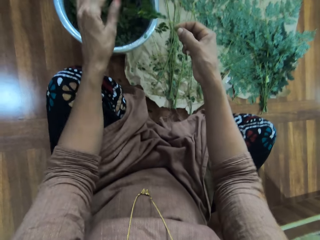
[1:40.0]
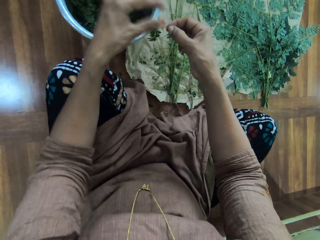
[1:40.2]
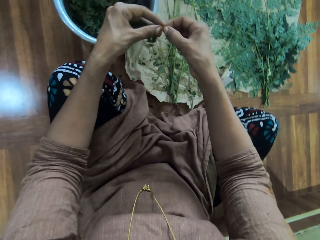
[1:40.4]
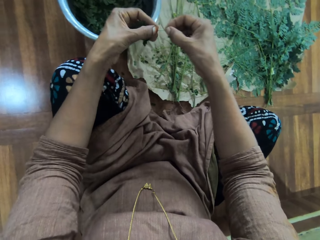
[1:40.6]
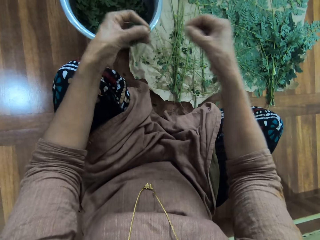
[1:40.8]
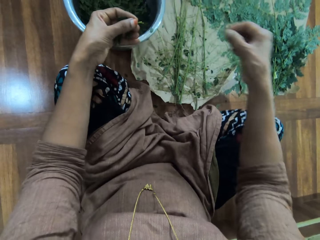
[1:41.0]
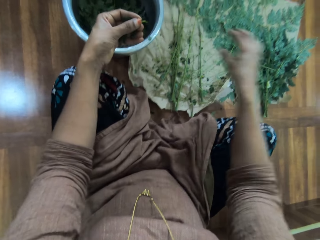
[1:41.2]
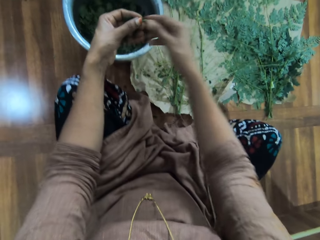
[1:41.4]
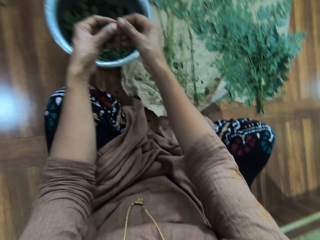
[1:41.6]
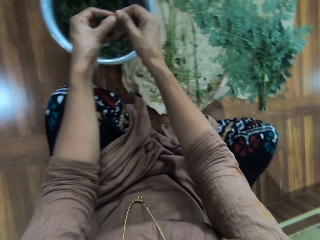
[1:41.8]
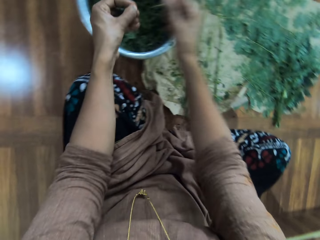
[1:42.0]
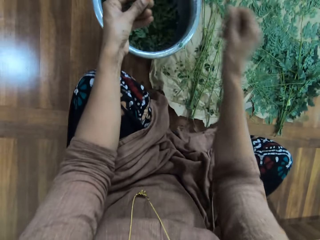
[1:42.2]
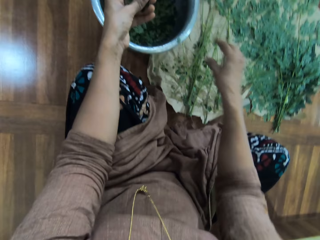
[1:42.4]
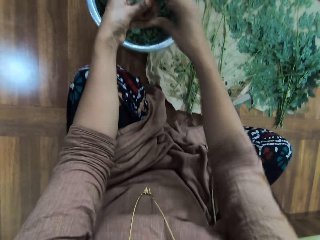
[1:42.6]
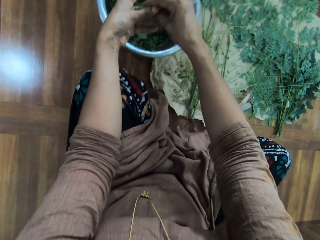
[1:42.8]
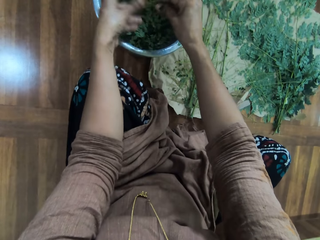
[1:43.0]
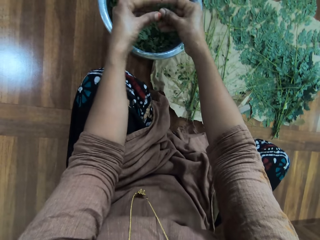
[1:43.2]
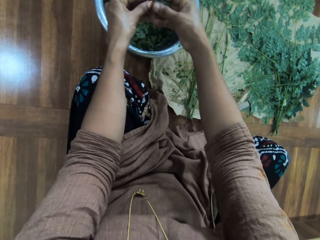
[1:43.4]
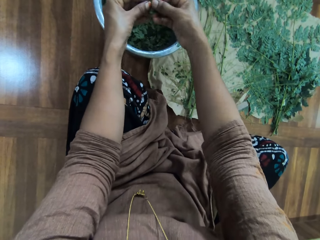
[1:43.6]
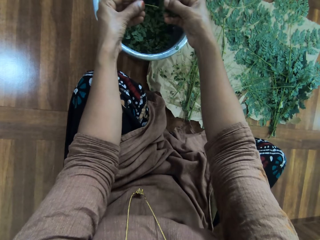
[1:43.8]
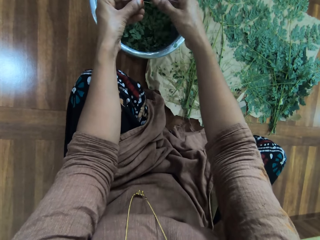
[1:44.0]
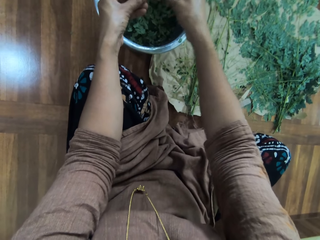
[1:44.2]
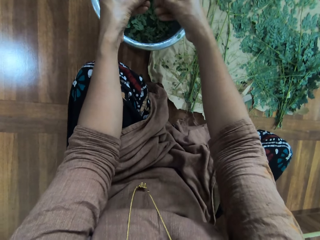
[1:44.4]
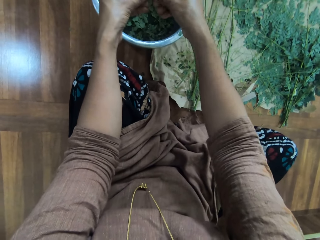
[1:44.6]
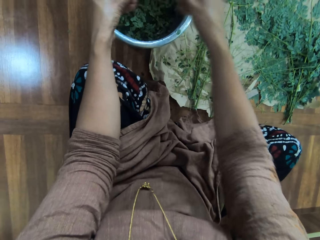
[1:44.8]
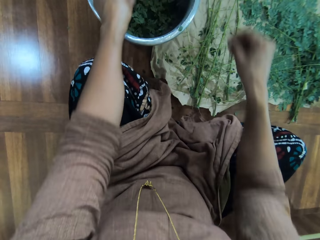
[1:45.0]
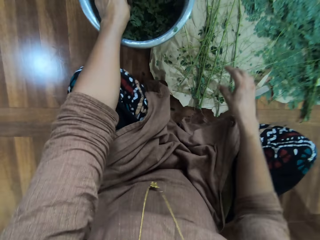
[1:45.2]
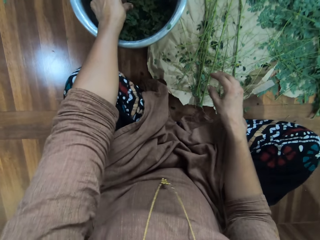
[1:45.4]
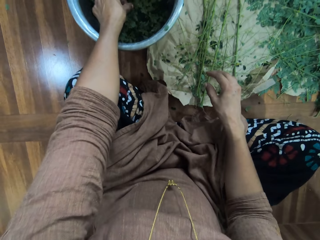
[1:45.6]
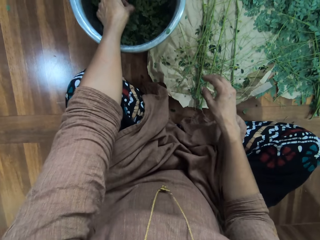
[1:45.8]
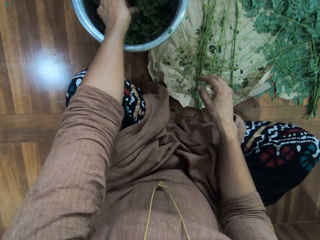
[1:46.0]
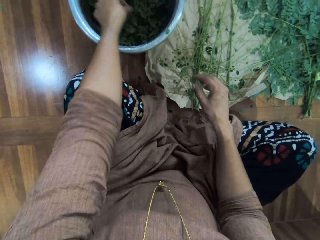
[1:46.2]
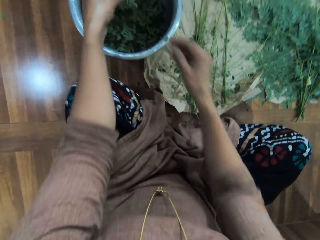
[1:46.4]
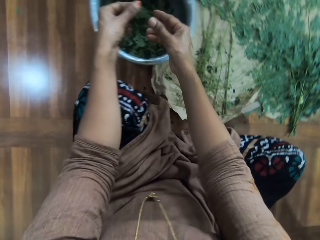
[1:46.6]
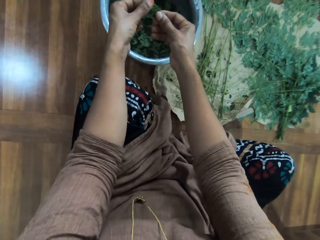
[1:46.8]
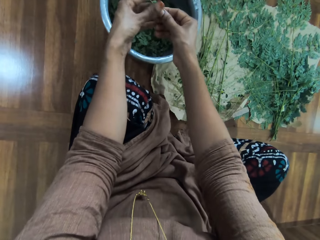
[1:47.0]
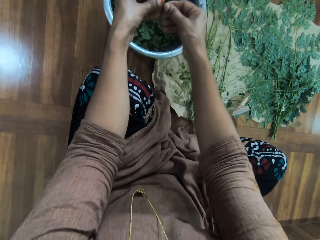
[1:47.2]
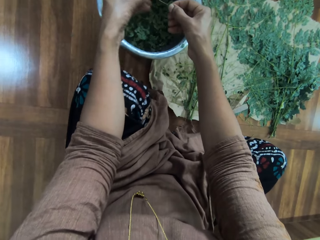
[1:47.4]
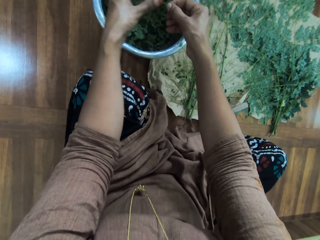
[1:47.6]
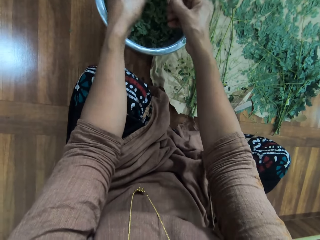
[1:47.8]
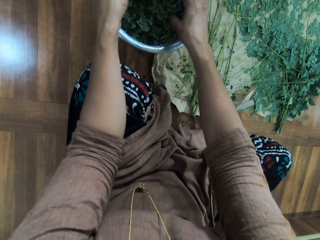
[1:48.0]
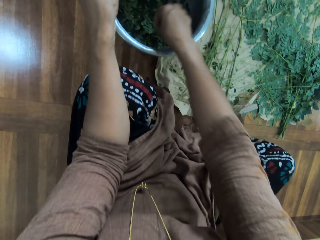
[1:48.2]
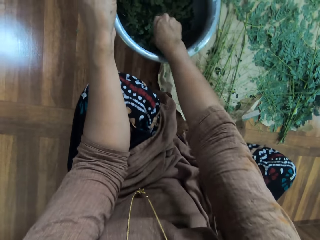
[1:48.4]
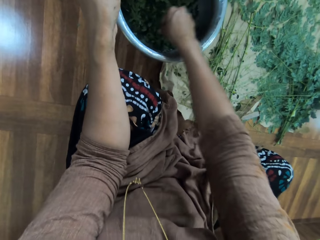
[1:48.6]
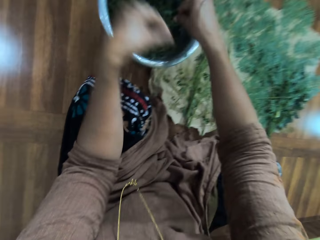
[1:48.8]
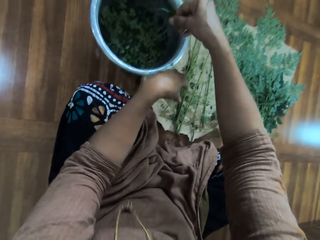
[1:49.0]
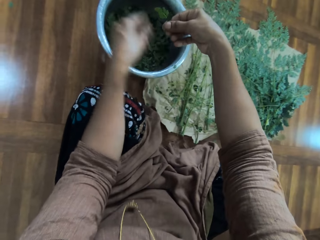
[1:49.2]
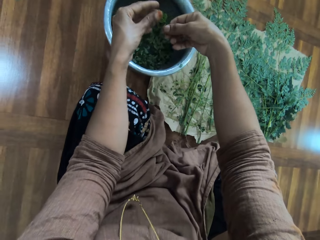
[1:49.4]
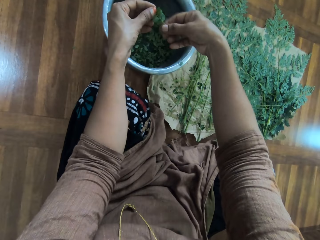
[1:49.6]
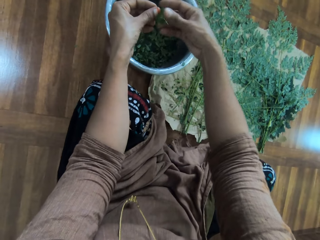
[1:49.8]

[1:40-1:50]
The camera wearer puts the branch down. They remove the leaves on the branch.

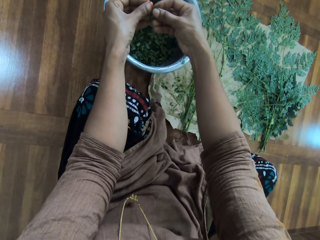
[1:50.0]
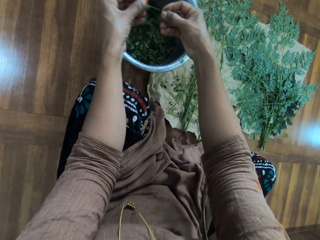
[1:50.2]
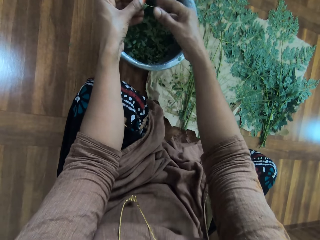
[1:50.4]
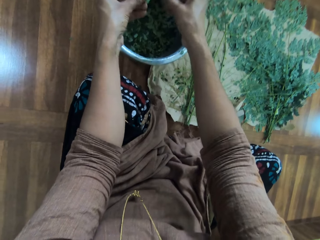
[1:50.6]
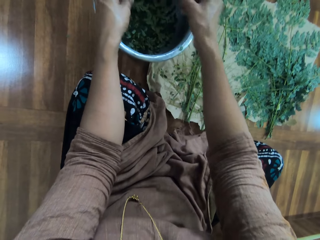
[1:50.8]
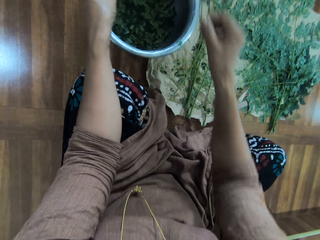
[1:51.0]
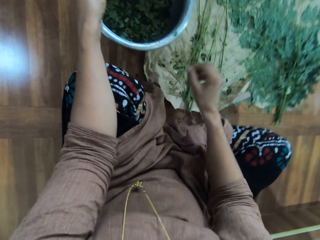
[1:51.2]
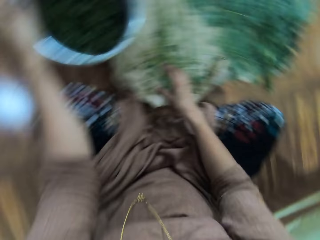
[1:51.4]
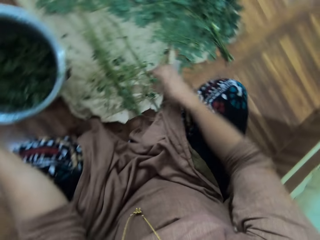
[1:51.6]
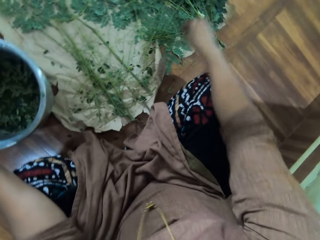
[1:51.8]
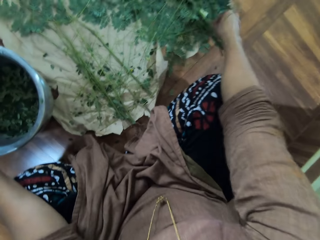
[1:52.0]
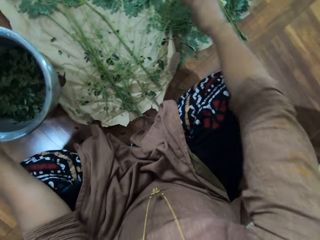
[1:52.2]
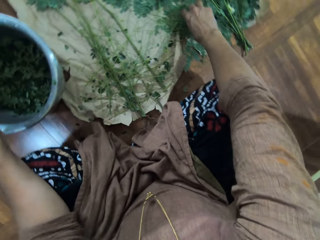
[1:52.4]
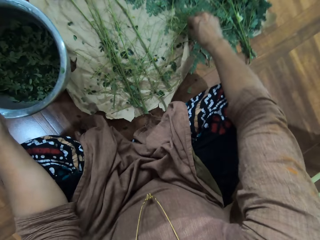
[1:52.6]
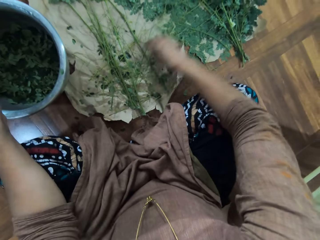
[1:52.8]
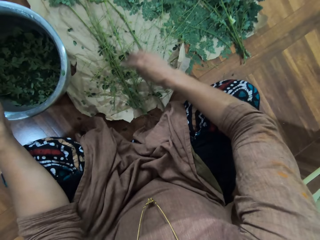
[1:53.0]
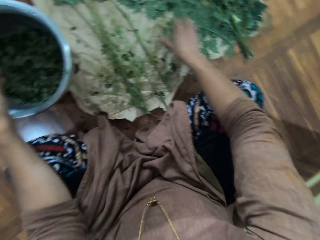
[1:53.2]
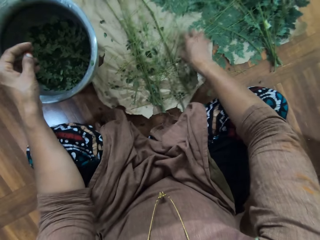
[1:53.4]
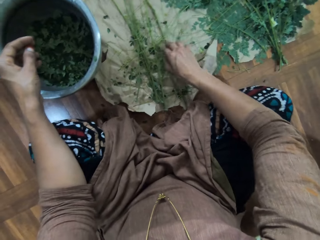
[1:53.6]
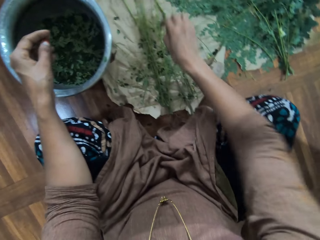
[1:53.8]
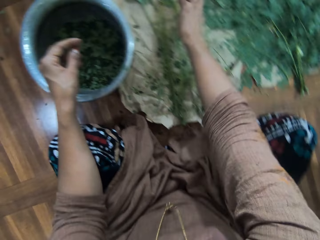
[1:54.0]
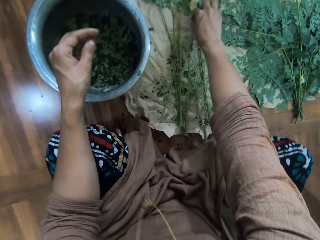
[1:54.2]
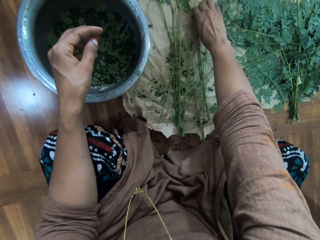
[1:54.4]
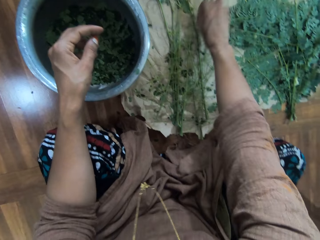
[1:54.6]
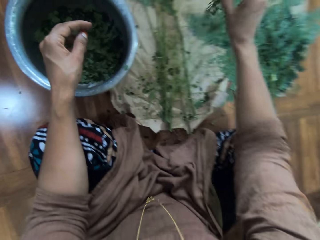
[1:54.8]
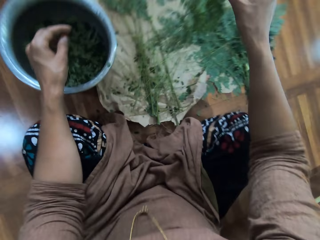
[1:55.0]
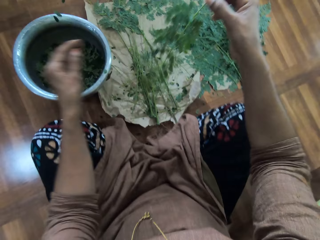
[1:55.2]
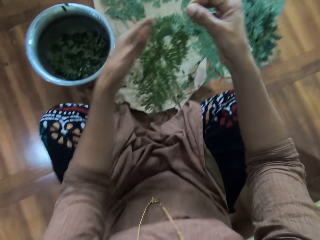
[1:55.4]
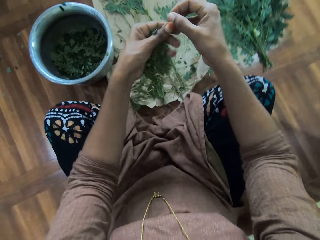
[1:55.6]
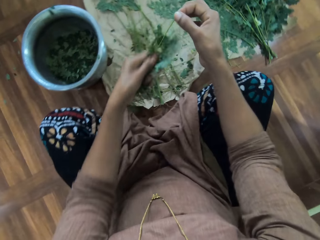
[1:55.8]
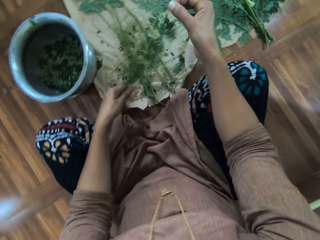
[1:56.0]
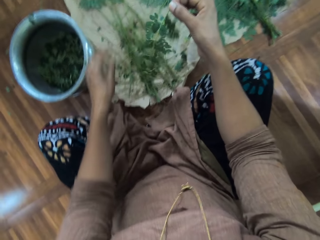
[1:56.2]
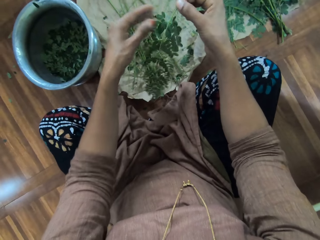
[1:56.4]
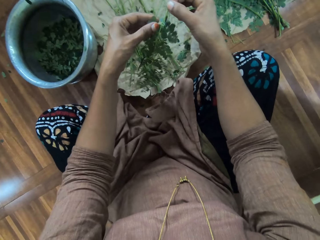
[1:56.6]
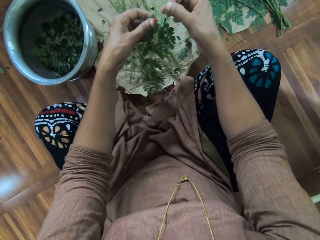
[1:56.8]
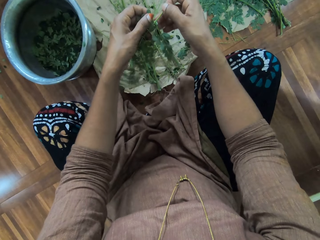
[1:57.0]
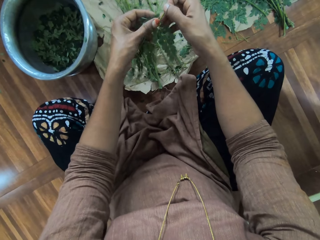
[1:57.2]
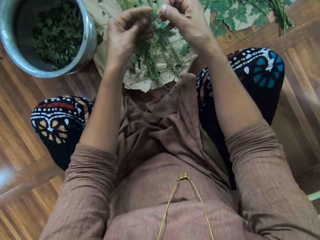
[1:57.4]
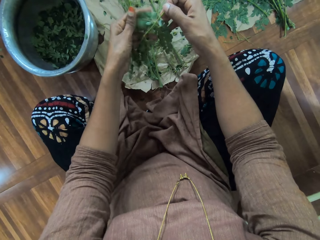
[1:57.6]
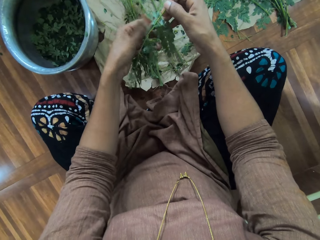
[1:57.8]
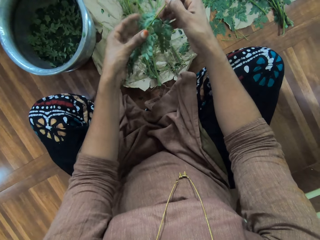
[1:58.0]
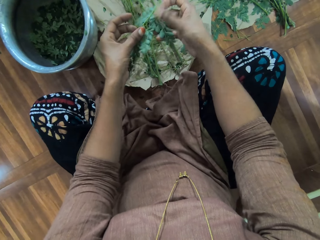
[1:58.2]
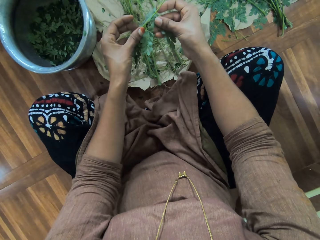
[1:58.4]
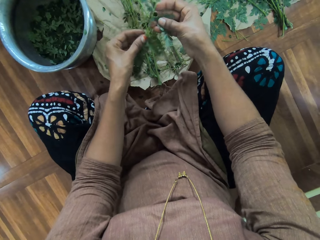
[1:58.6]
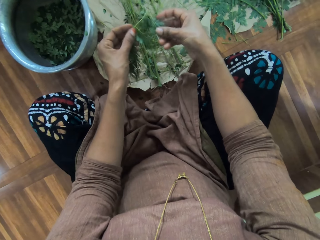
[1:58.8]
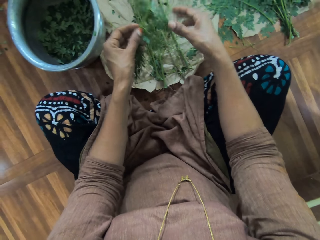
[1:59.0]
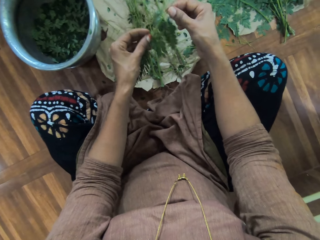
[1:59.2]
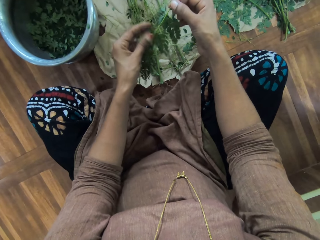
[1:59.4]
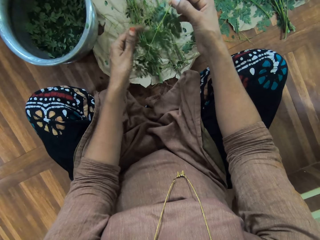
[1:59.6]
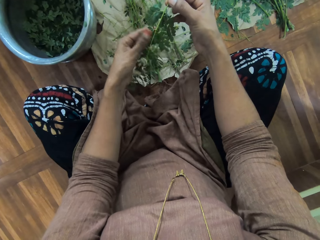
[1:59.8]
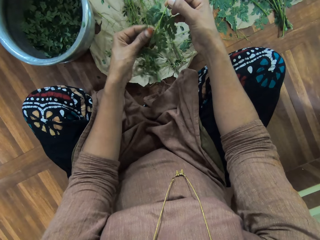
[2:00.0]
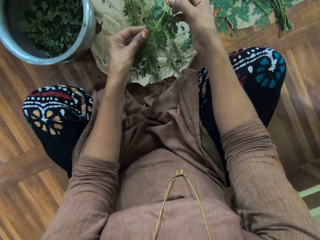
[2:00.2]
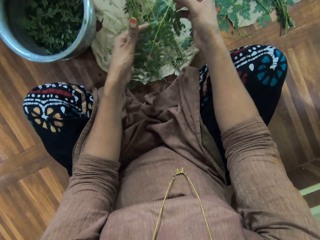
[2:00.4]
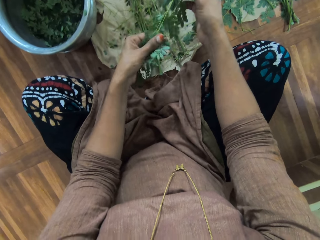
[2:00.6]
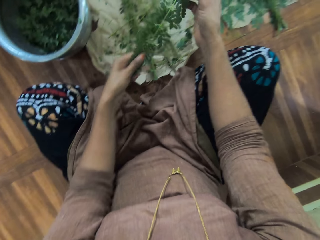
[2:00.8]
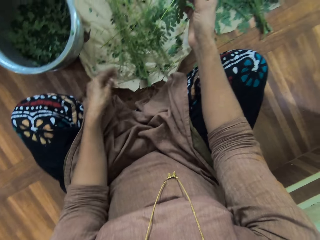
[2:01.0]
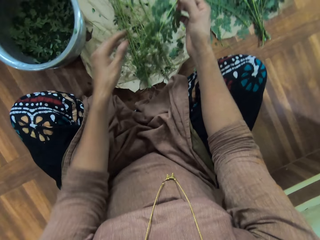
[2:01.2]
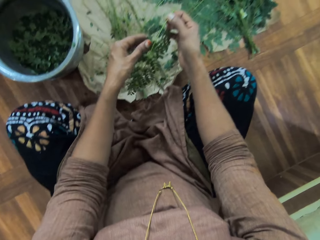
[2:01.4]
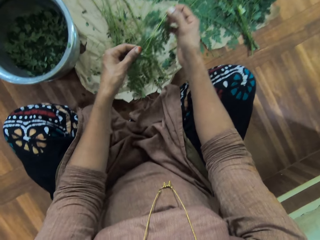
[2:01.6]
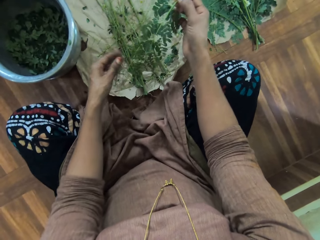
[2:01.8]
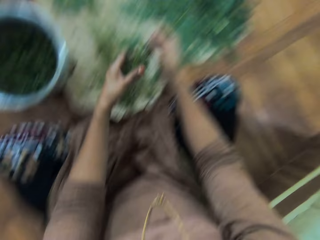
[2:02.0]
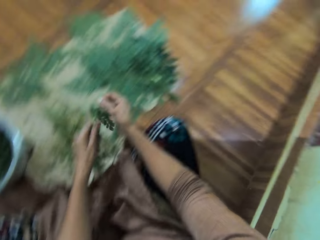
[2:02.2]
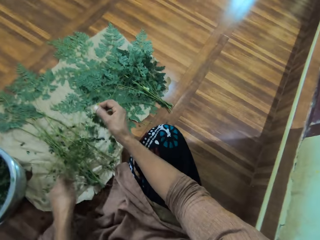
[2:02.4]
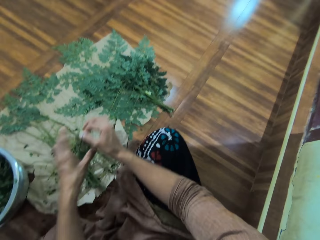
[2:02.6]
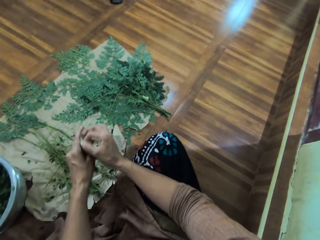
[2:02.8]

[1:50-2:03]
The camera wearer puts the branch down. They move the branches. They take a branch. They pick up the leaves. They move a hand on the branch.
